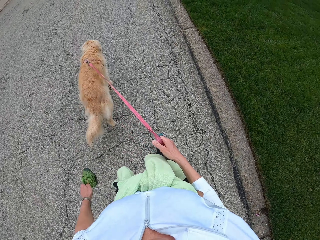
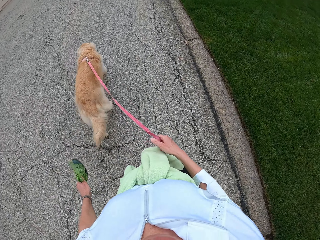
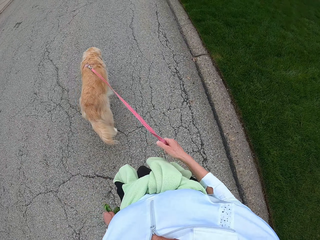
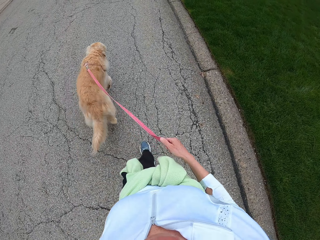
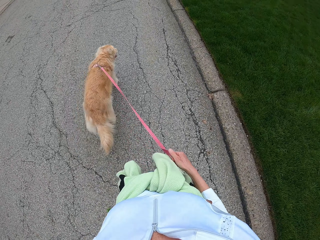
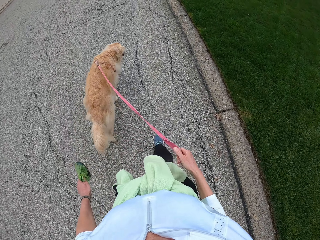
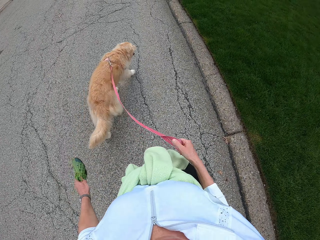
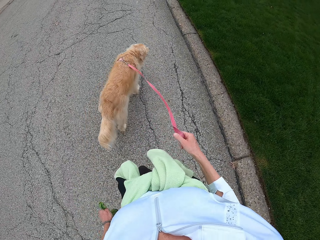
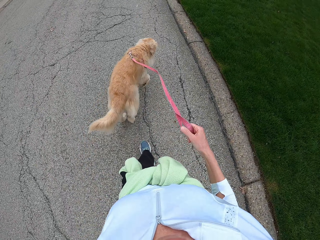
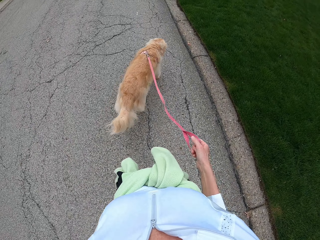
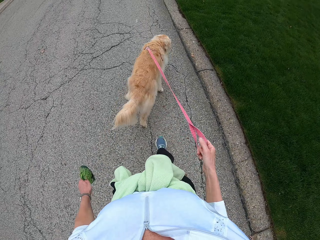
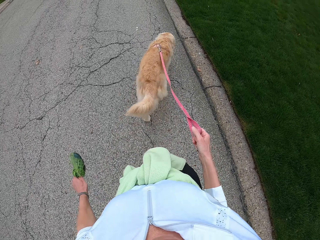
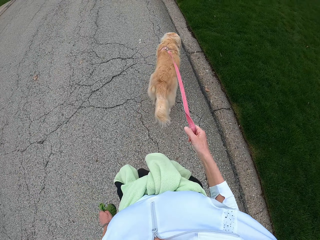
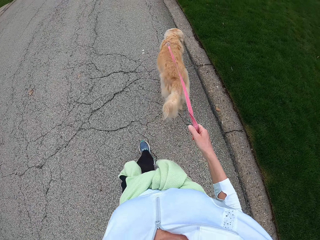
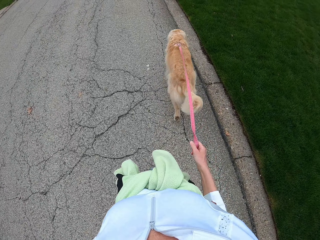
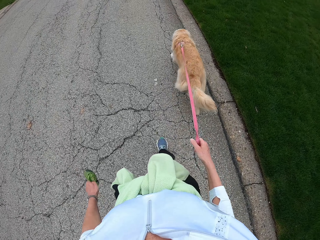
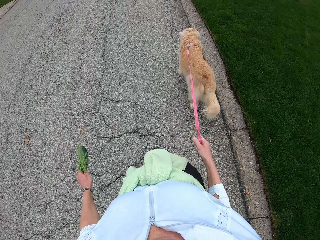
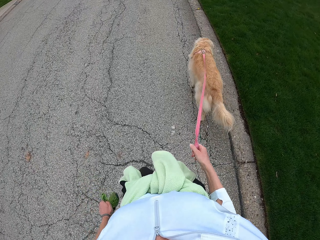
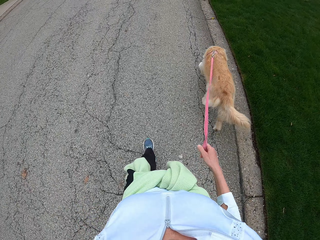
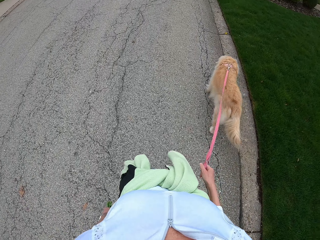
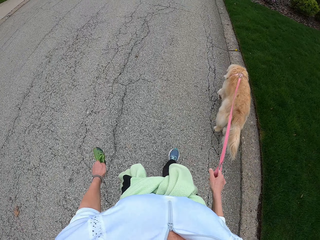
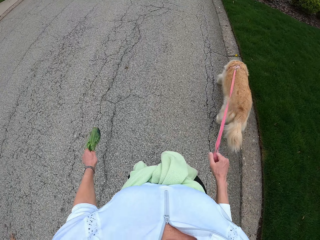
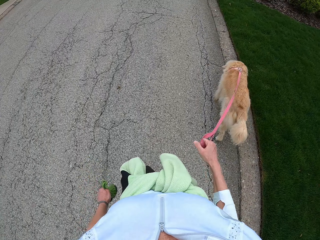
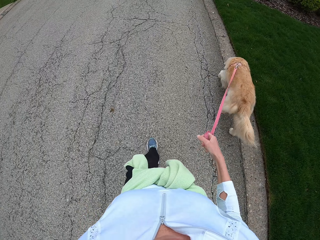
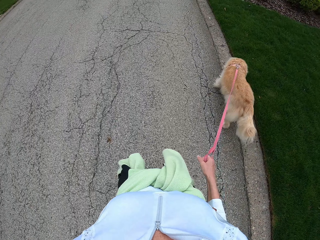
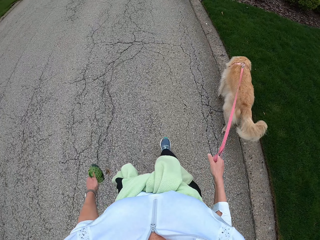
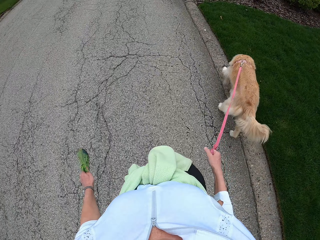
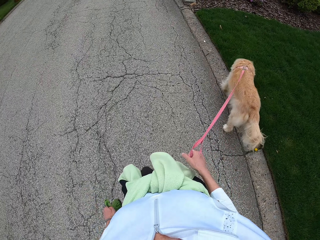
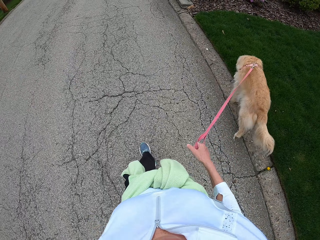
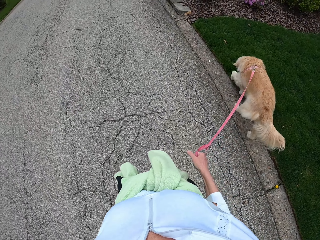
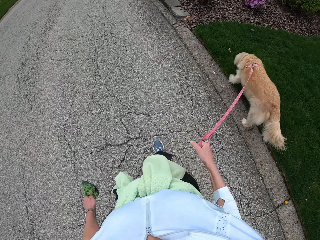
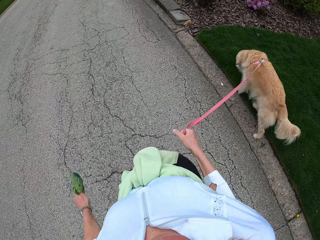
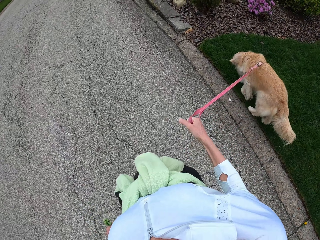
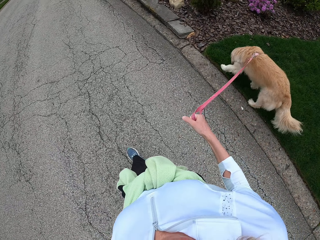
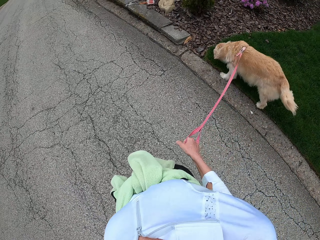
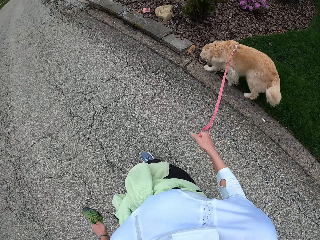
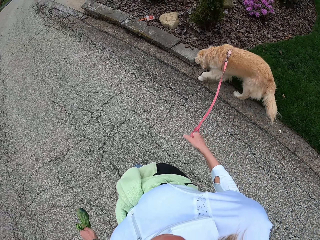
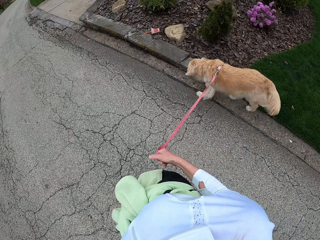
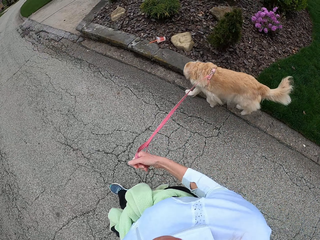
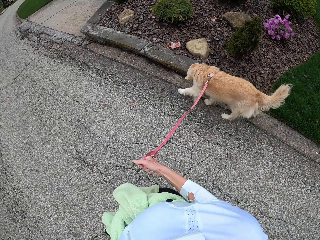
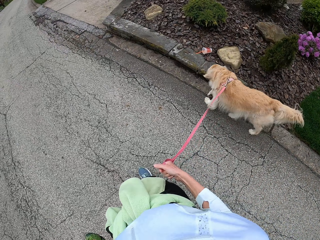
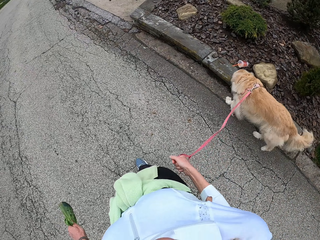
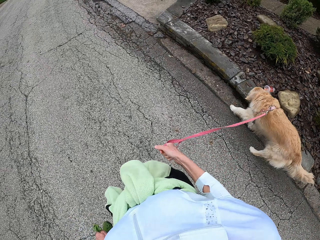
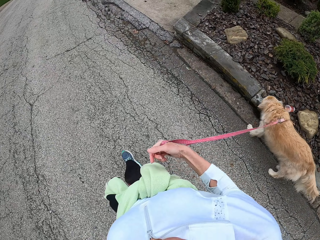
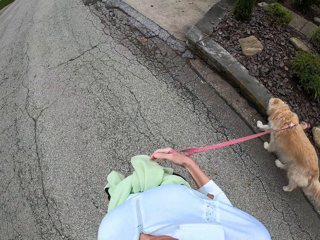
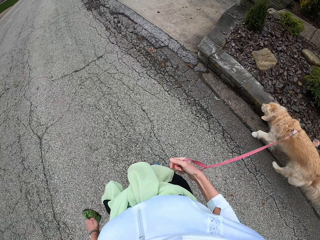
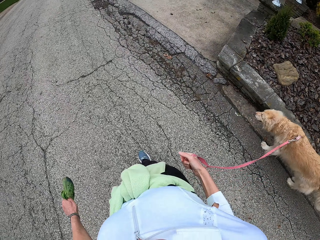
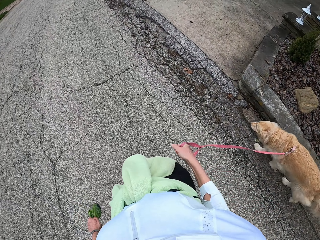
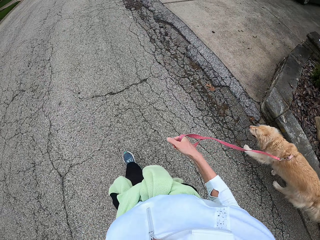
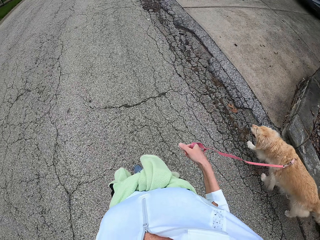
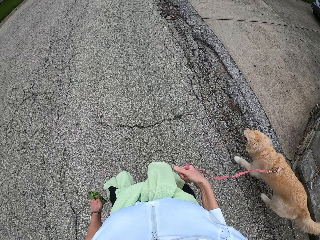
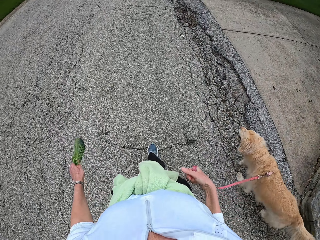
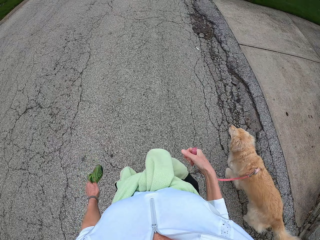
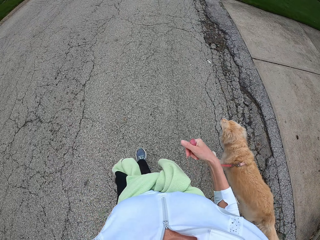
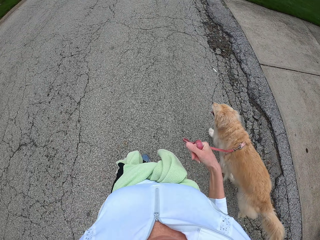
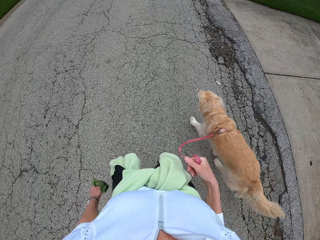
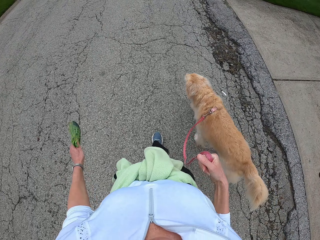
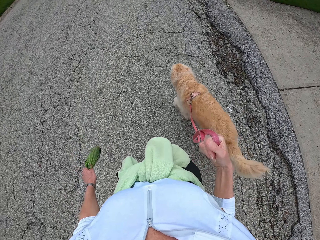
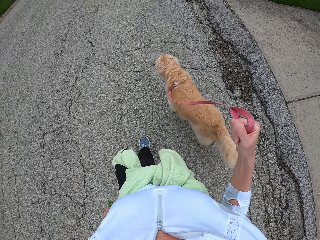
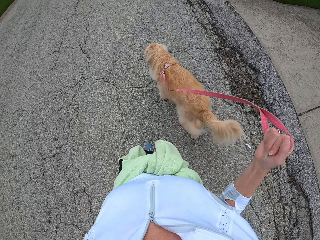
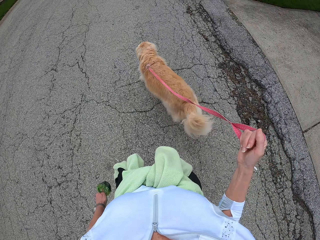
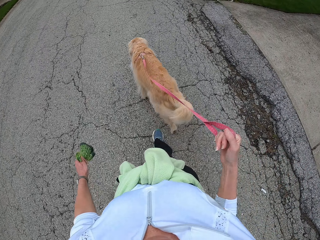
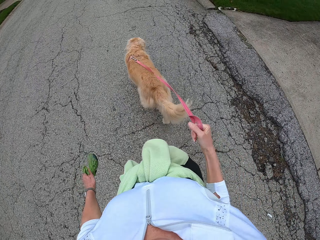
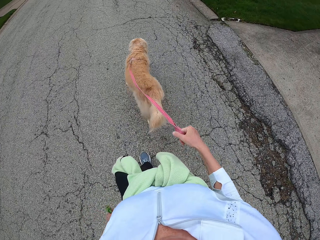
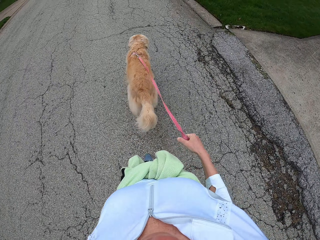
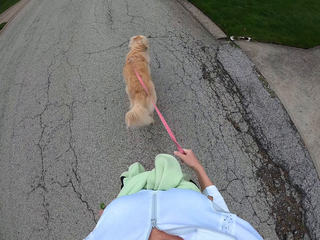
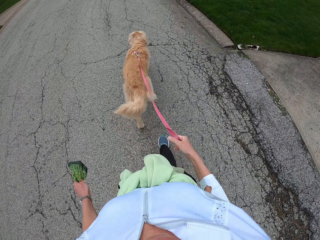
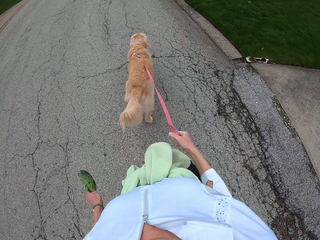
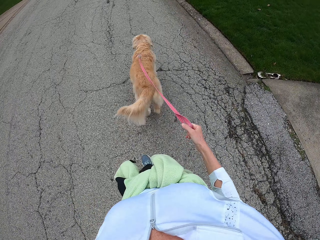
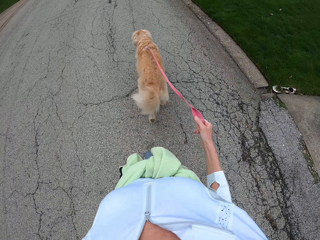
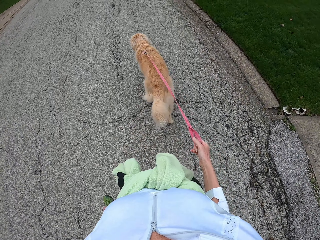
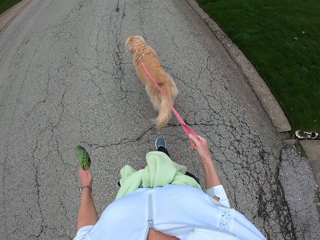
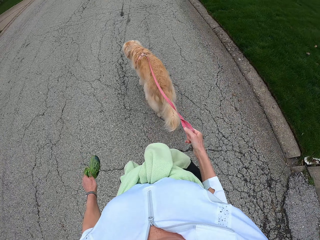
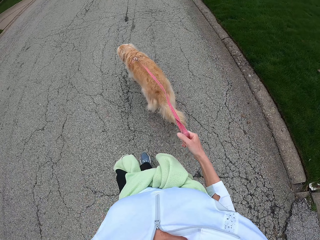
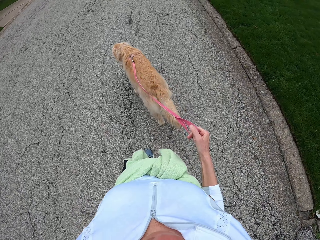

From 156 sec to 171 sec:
The camera wearer flips her fingers. She walks. She moves her hand.

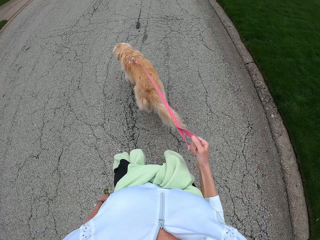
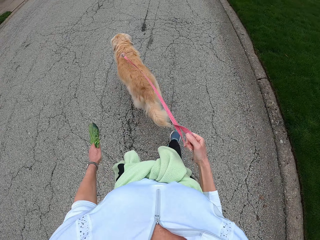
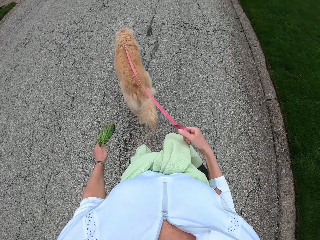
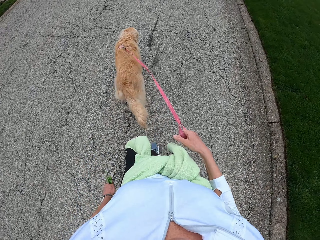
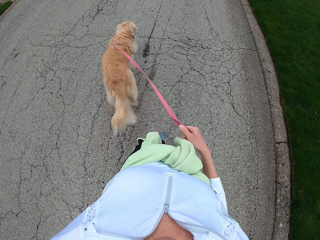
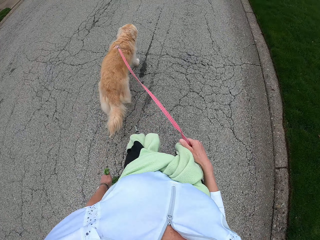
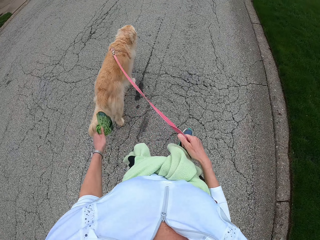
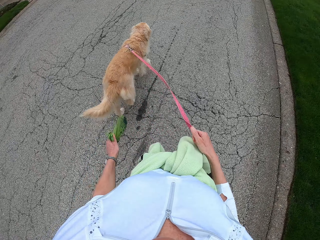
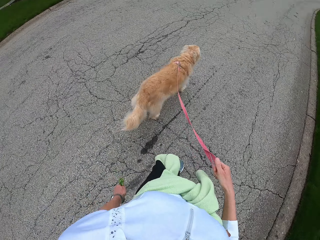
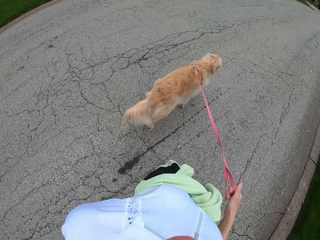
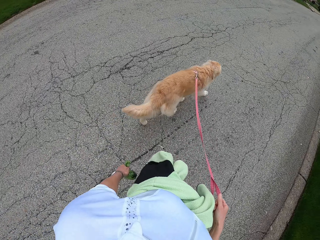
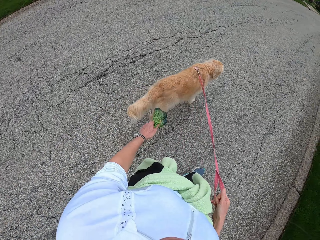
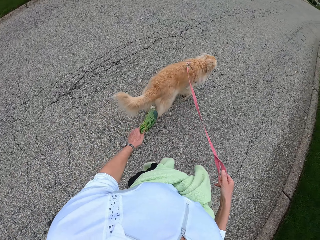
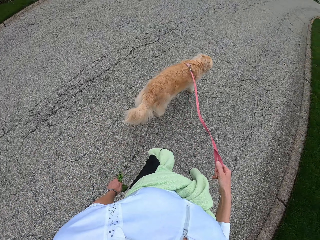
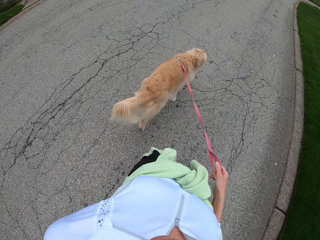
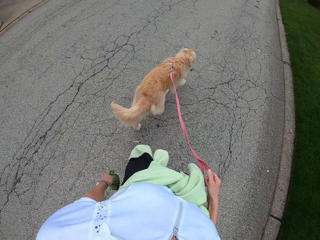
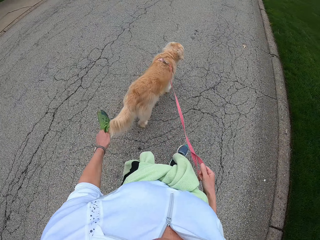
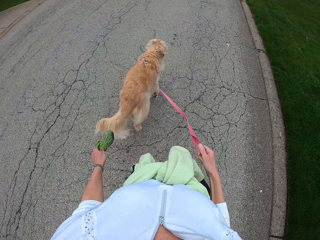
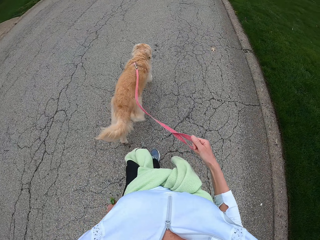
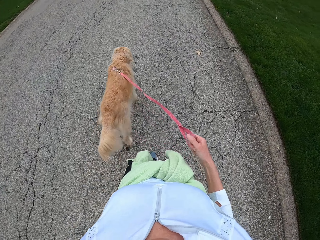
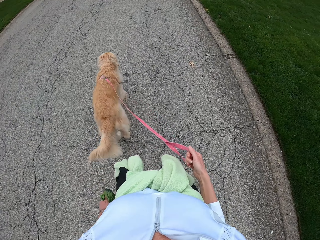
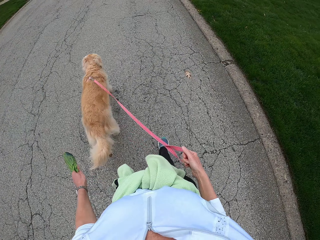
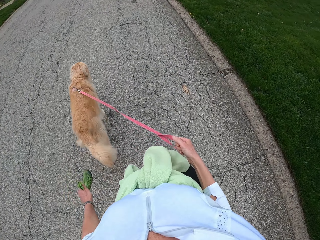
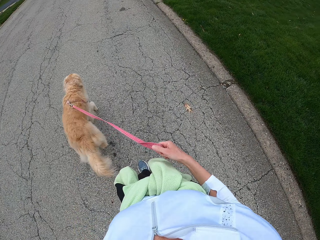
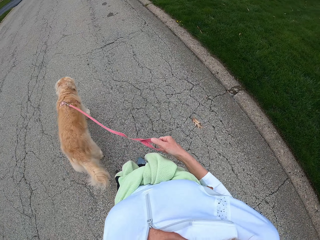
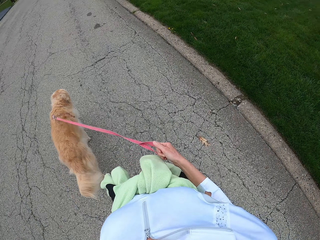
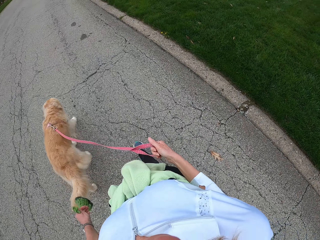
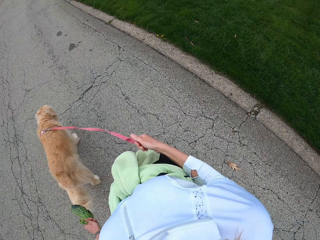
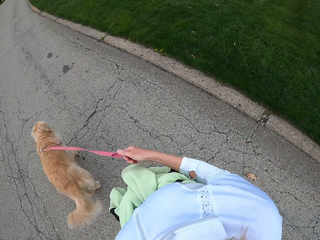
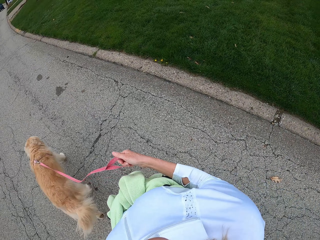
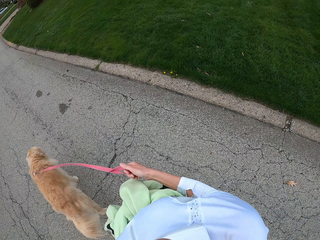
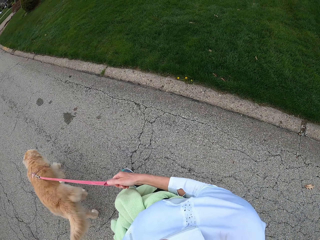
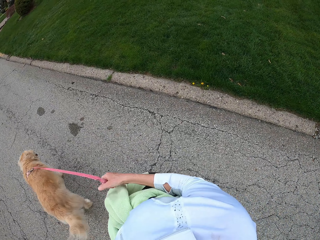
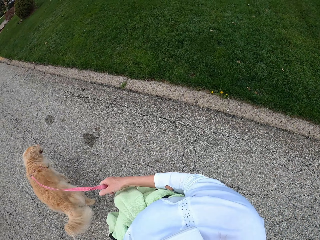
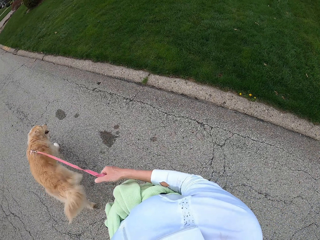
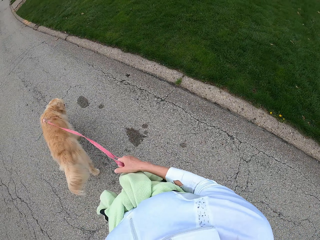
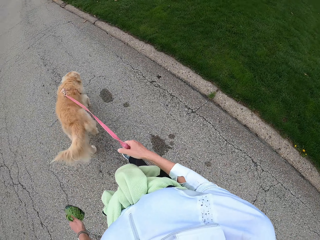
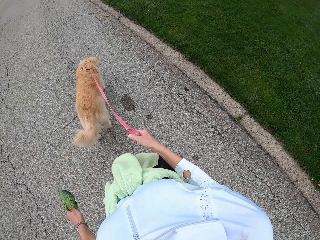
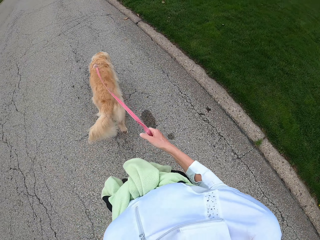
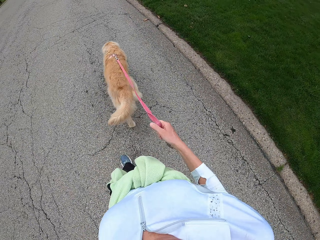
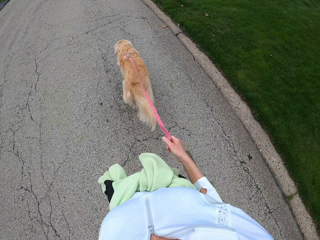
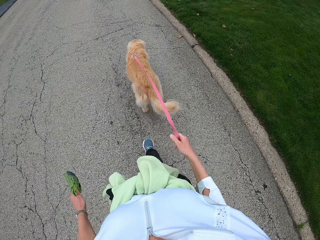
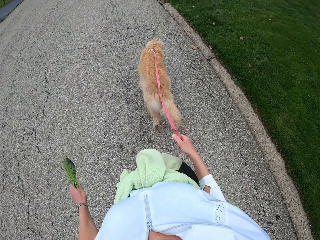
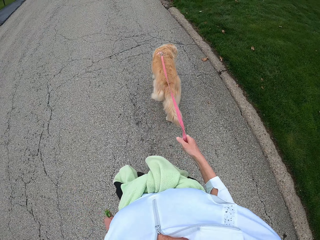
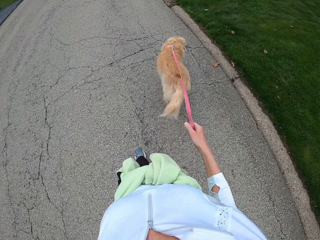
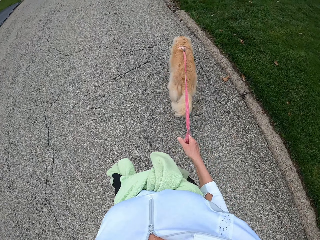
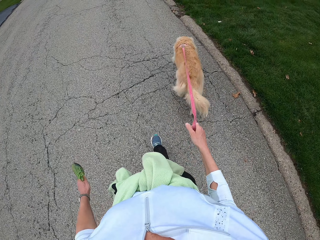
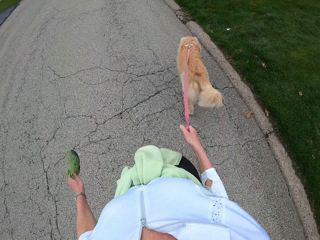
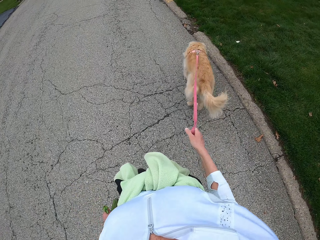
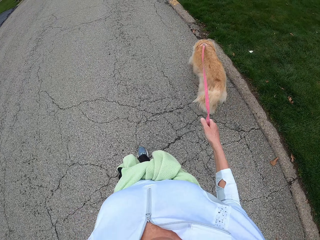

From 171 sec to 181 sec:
The camera wearer walks.
